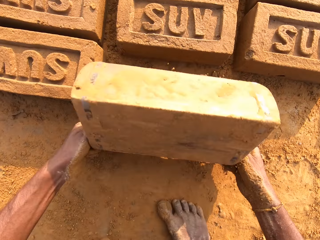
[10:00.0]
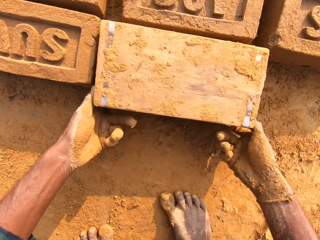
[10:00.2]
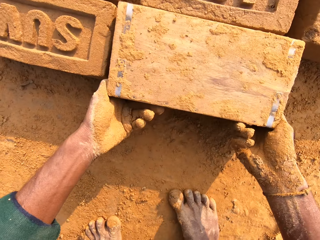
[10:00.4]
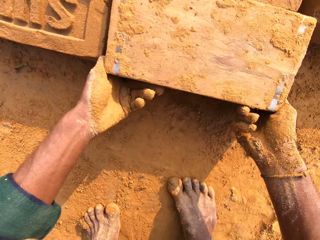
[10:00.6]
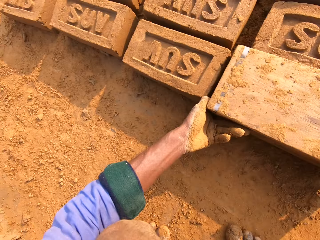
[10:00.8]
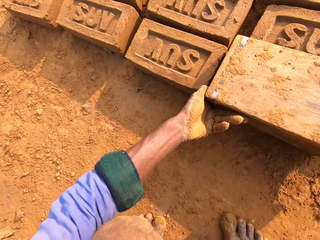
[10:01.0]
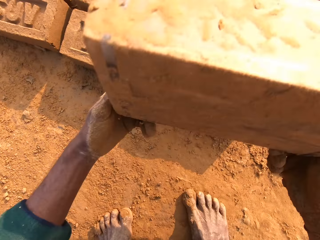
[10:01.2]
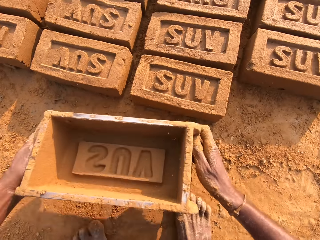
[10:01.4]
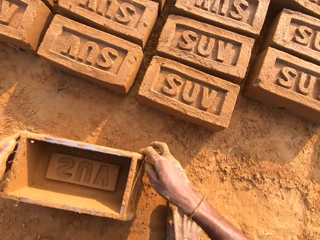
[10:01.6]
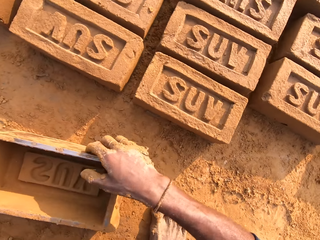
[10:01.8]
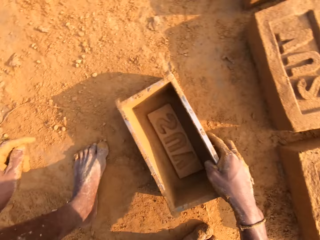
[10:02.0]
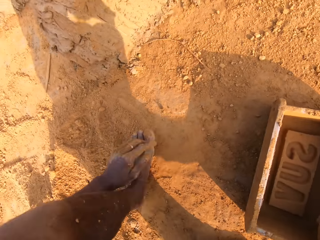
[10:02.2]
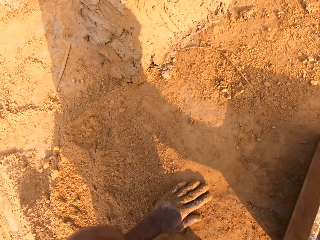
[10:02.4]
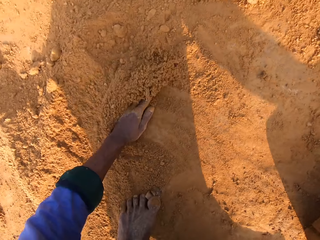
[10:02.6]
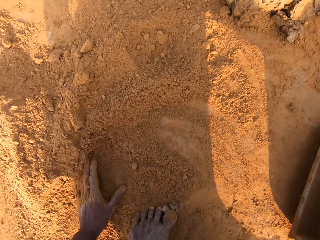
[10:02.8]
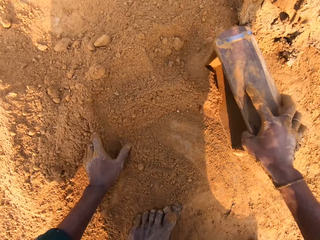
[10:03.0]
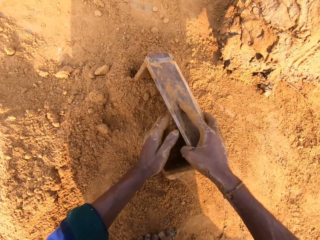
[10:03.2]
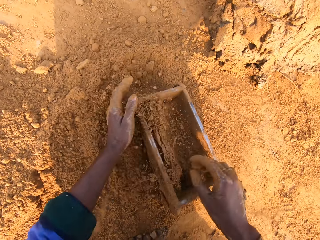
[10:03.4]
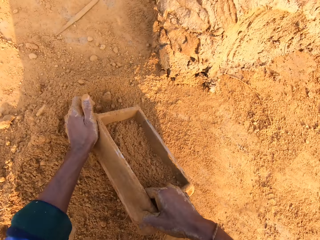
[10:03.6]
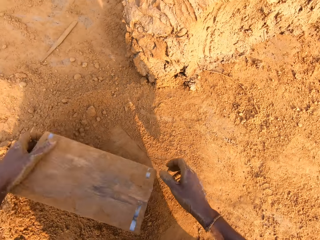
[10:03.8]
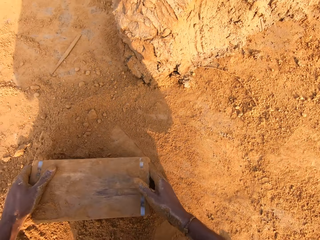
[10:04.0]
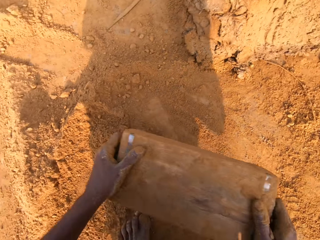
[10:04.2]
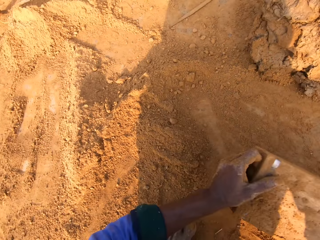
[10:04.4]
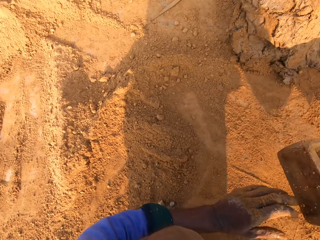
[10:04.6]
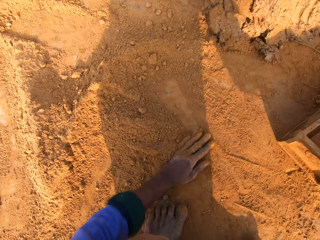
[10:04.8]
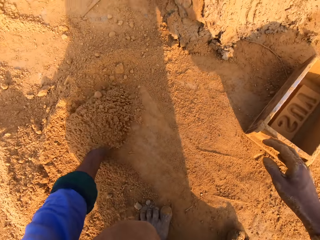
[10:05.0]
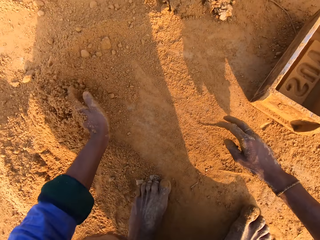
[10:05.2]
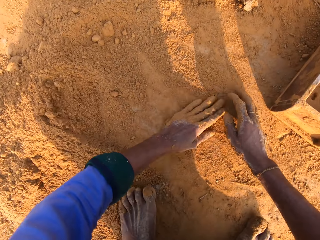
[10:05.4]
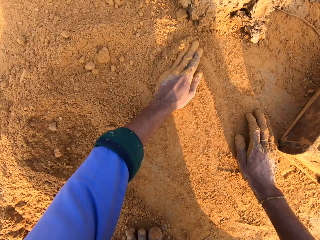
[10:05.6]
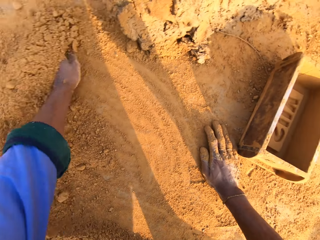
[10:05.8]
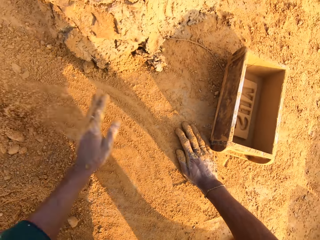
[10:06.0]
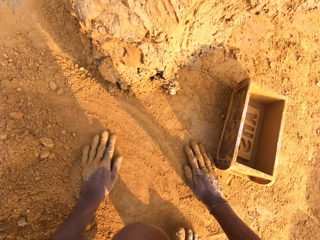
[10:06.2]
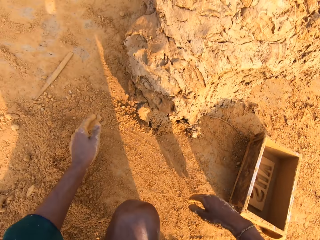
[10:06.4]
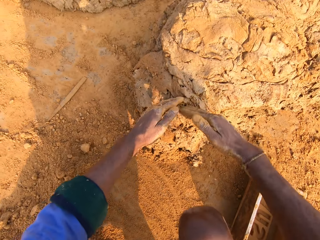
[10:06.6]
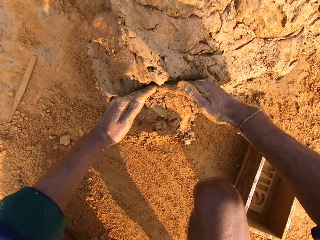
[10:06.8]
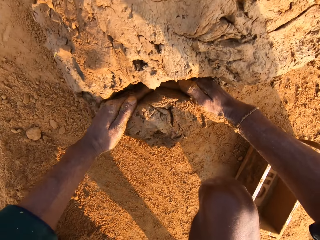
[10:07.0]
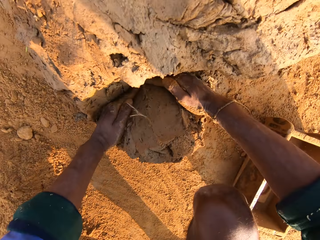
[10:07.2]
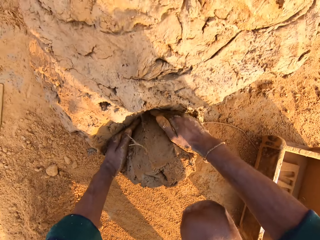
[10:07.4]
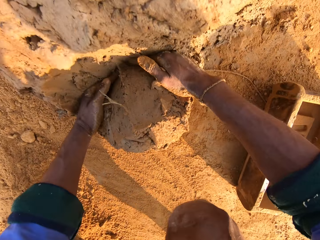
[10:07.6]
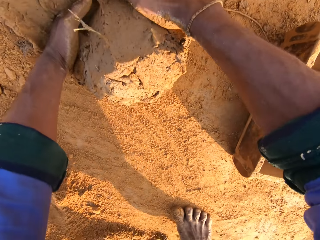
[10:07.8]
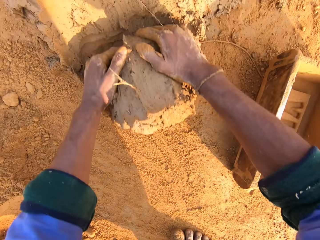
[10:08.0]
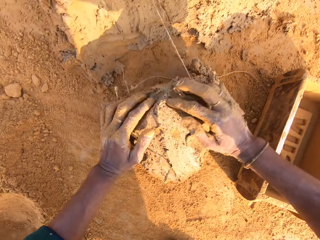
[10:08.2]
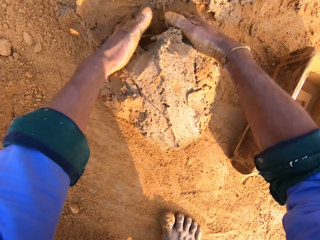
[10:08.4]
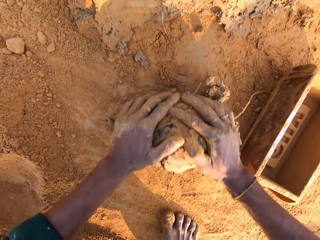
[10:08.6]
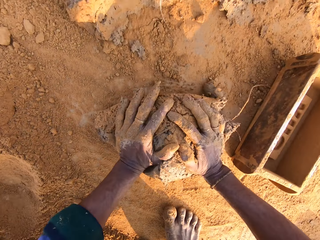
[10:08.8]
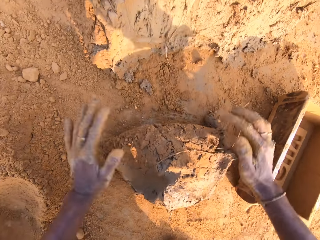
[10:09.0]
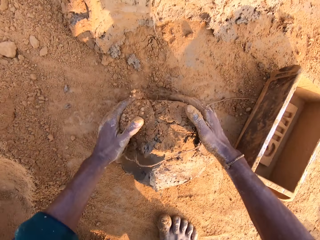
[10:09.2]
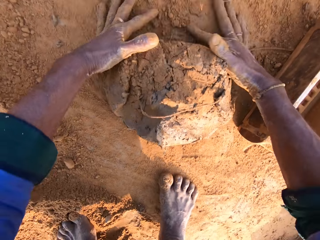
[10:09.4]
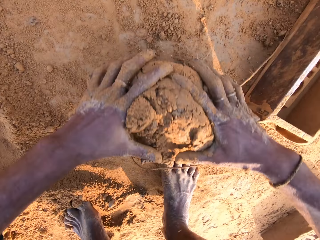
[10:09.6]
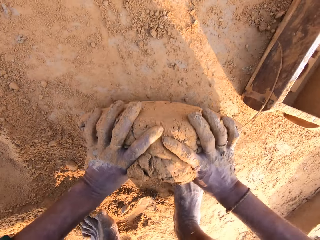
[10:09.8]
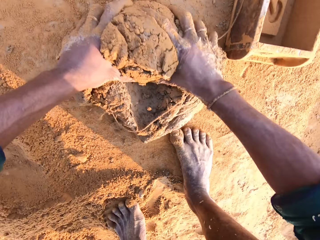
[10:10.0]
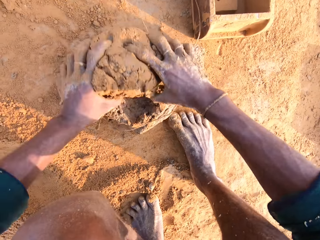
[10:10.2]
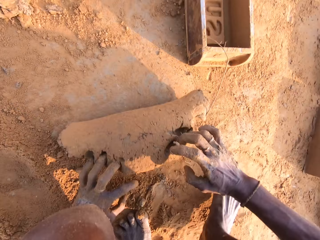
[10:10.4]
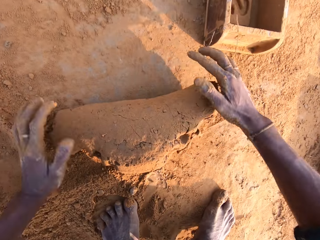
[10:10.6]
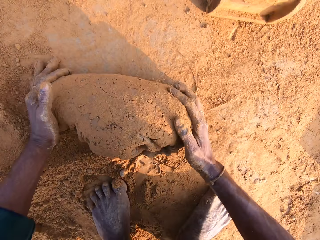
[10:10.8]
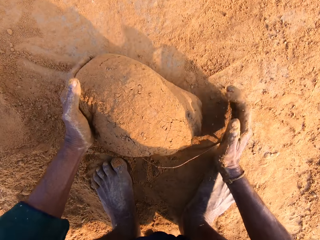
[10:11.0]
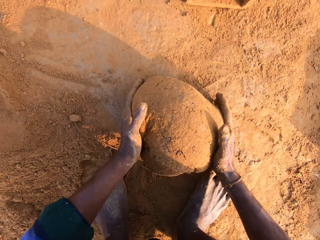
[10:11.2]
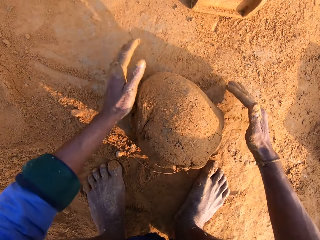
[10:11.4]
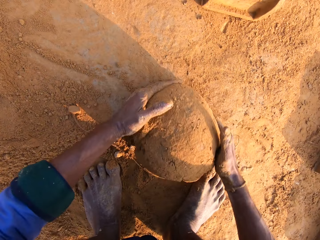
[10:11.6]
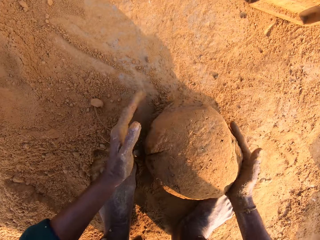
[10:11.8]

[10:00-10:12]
The camera wearer flips the brick mold or brick box. They remove the brick mold. They put sand inside the brick mold and pour it on the ground. They rub a hand in the soil. They slice the clay with both hands. They scoop the clay with both hands. They mold the clay with both hands on the ground.

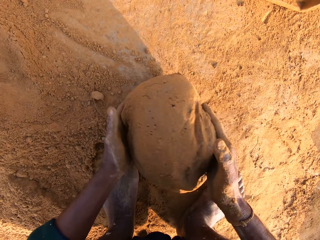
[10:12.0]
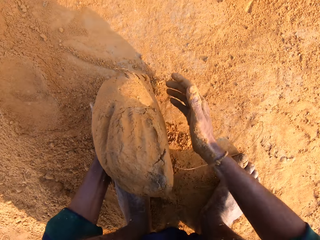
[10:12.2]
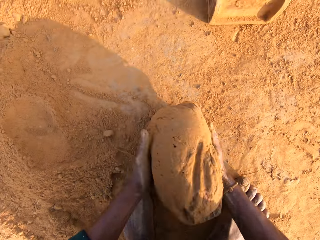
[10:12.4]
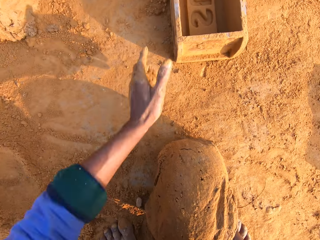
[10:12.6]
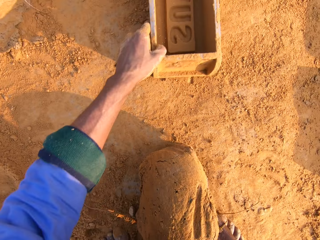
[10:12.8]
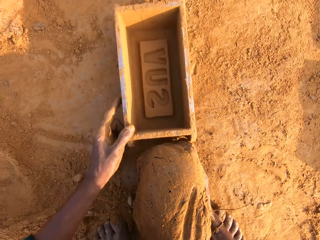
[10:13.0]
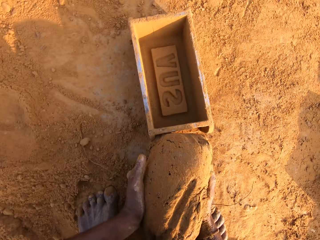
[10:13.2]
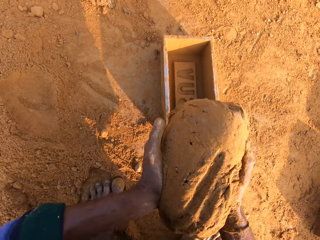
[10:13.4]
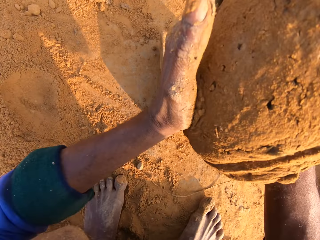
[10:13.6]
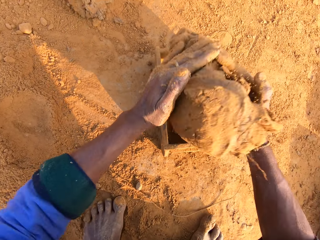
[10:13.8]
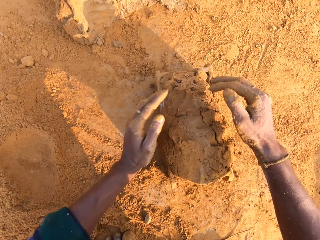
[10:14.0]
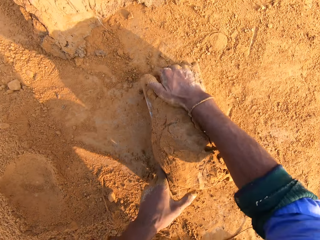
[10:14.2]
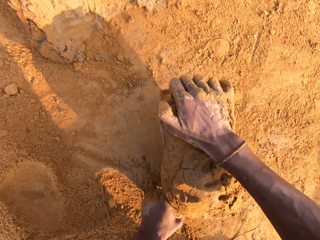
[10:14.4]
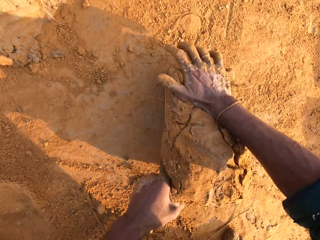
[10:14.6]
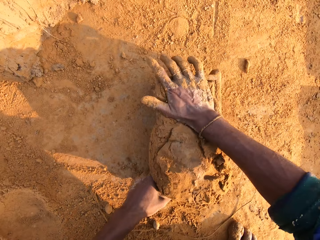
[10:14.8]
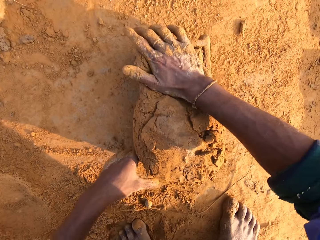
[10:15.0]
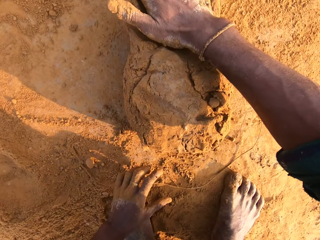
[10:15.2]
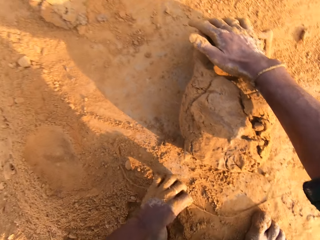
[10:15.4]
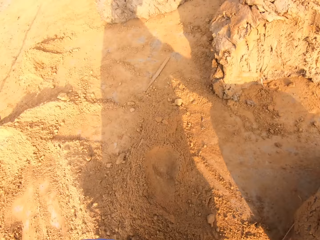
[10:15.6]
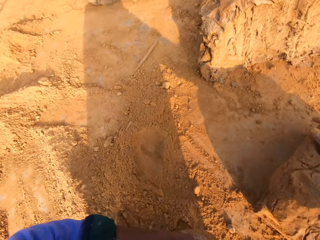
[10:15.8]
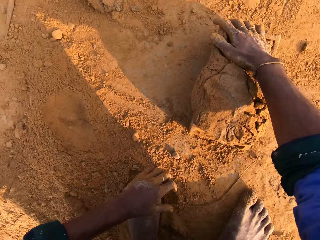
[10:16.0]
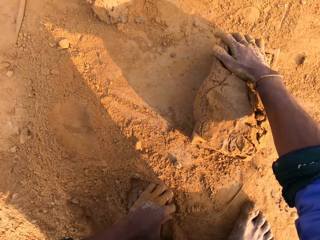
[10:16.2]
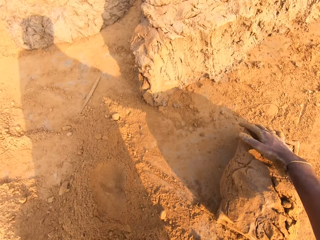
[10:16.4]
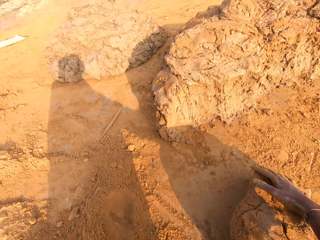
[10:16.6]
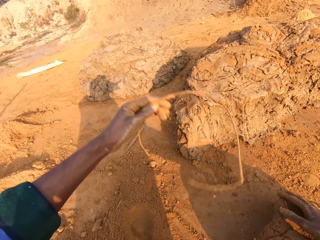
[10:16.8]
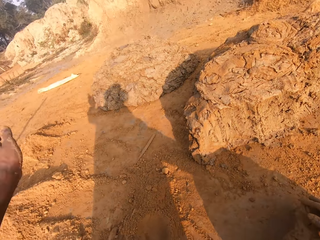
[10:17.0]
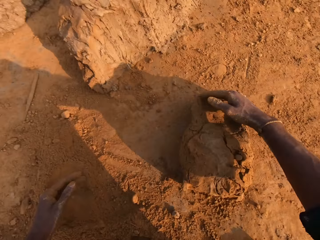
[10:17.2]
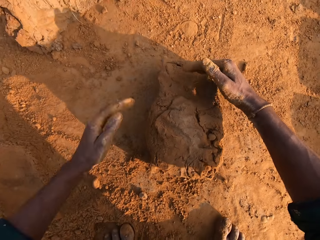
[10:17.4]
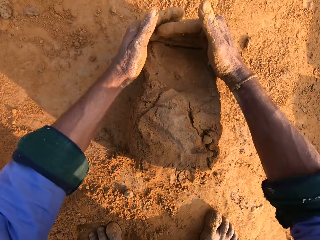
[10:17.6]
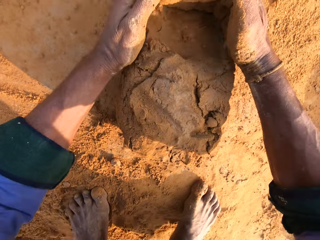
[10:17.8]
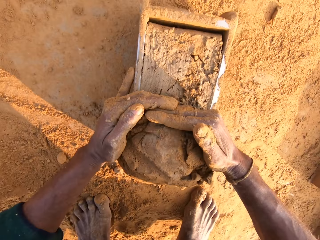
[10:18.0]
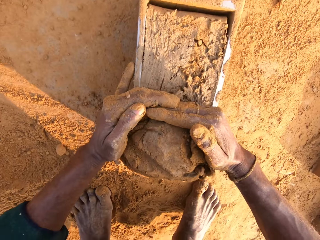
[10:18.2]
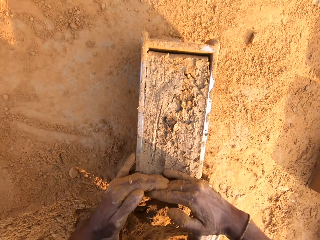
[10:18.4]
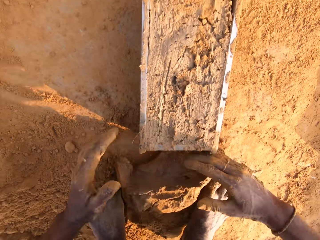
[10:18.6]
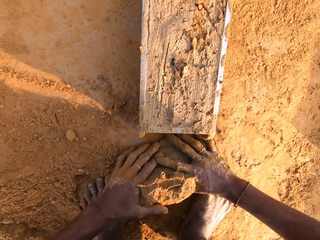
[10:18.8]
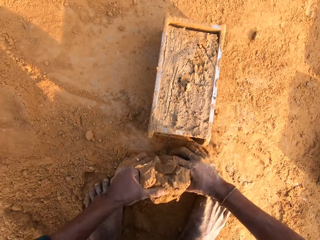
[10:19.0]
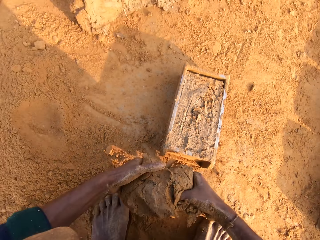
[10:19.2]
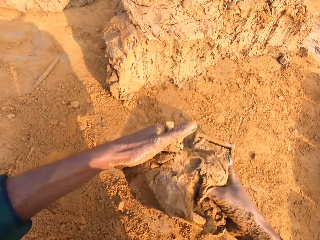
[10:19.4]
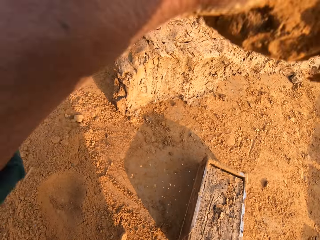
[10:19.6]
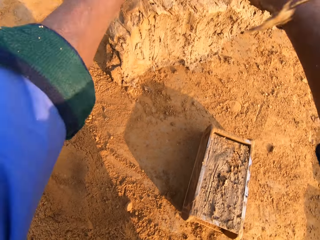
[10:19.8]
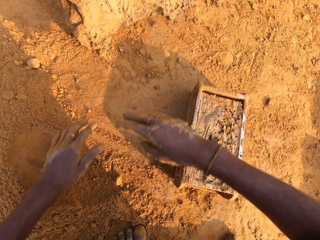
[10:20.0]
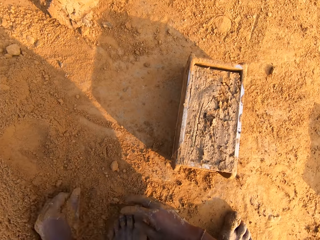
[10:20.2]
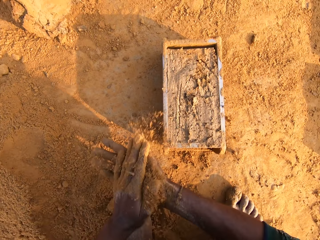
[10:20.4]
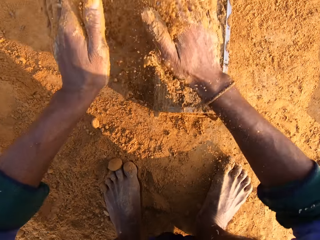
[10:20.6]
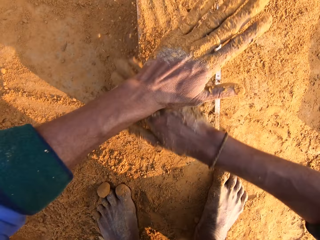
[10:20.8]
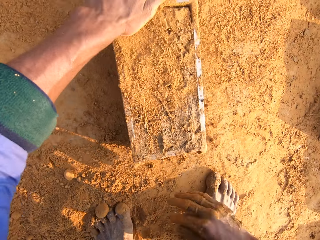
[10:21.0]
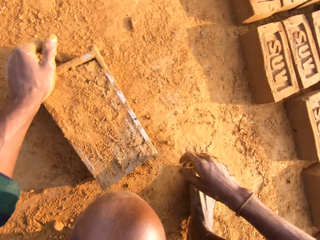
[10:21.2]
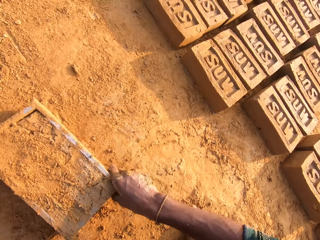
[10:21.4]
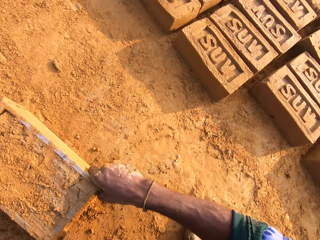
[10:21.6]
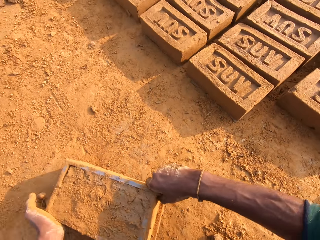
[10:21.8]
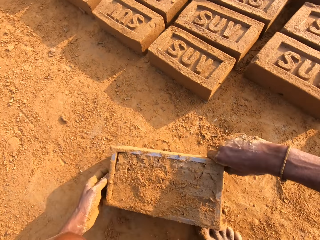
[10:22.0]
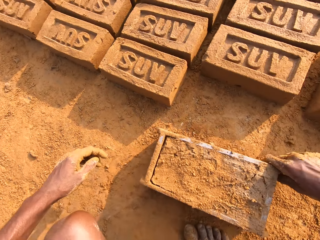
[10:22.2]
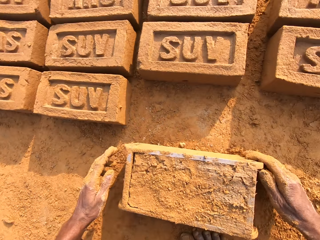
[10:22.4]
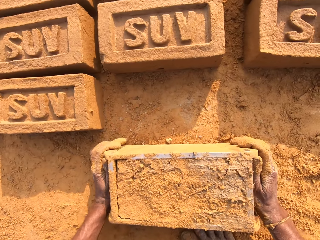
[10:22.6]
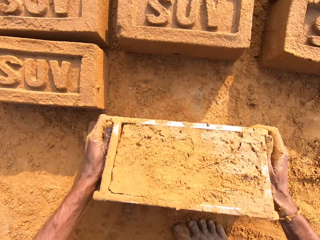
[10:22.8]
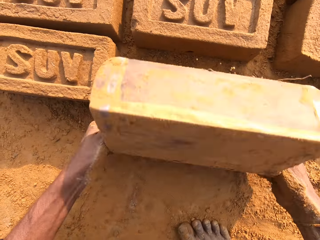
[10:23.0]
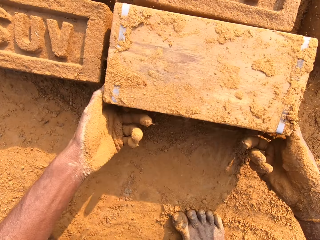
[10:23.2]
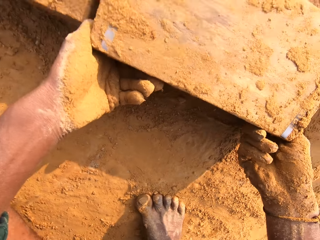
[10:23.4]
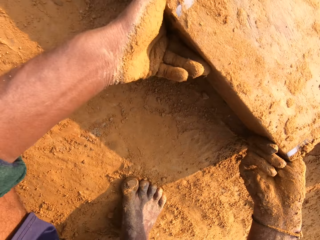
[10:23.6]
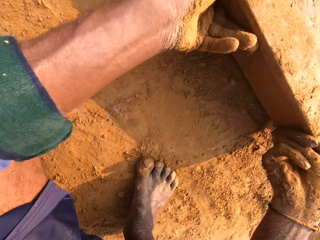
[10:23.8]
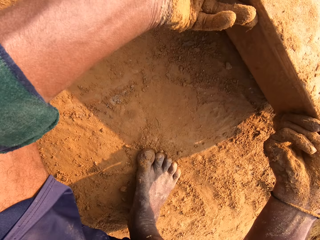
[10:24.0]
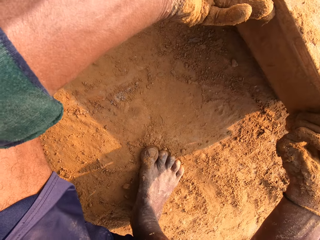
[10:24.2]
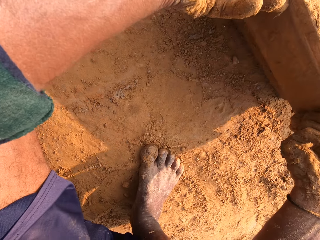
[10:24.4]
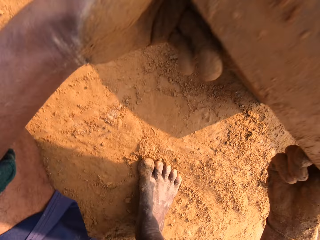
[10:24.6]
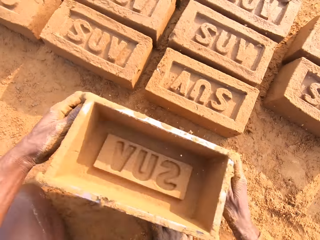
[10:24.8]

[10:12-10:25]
The camera wearer moves the brick box closer to them. They remove clay from the brick. They return the remaining clay on the other clay. They throw the clay on the bigger clay. They sprinkle soil on the clay. They flip over the brick box.
